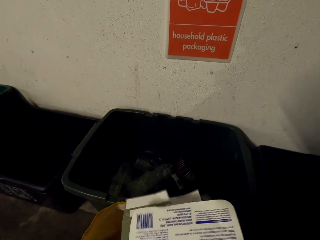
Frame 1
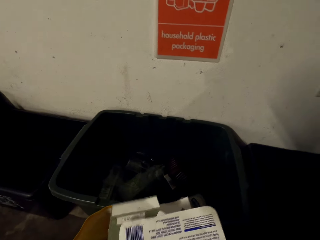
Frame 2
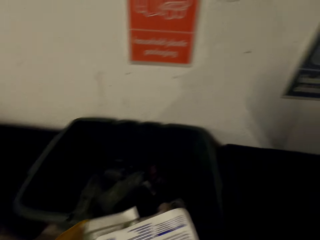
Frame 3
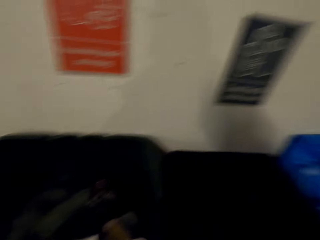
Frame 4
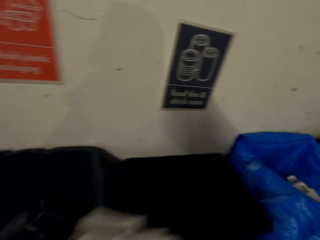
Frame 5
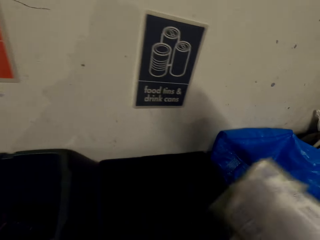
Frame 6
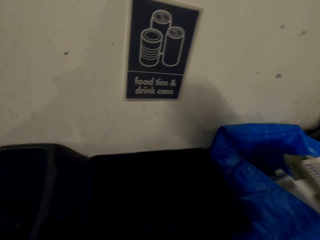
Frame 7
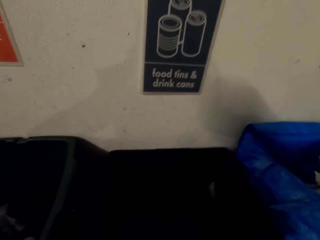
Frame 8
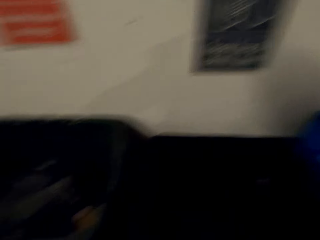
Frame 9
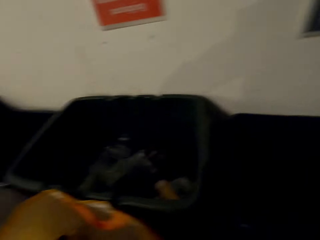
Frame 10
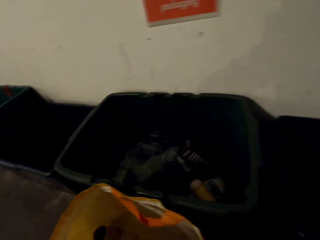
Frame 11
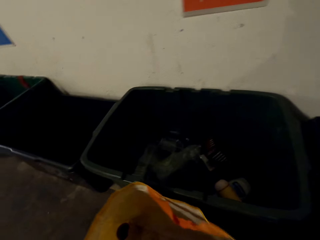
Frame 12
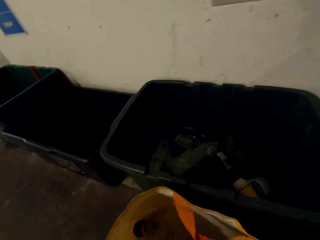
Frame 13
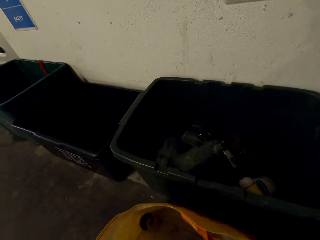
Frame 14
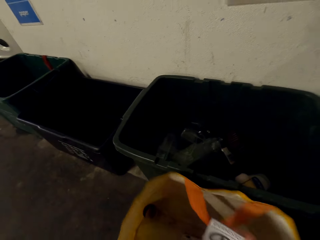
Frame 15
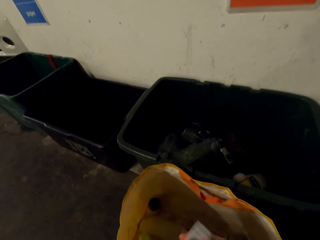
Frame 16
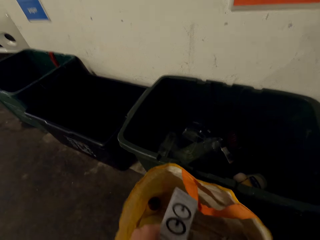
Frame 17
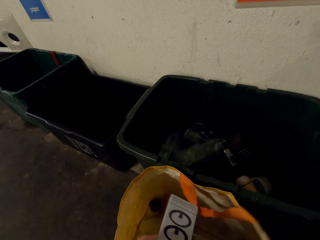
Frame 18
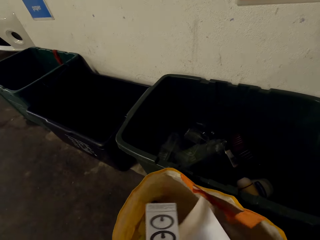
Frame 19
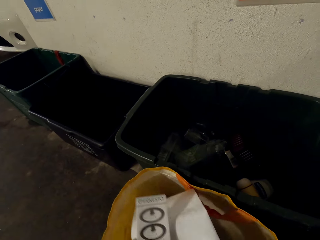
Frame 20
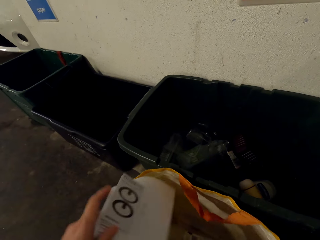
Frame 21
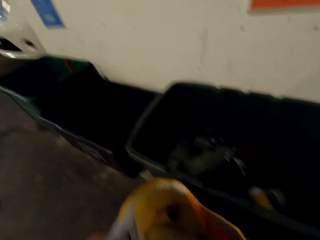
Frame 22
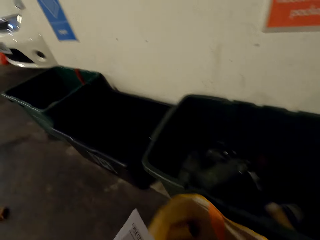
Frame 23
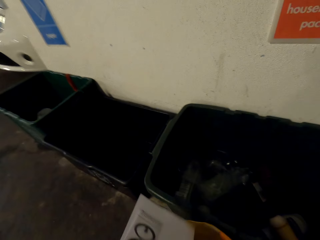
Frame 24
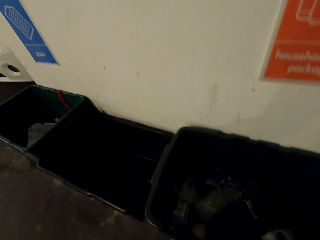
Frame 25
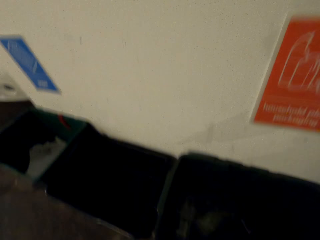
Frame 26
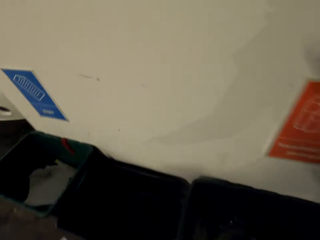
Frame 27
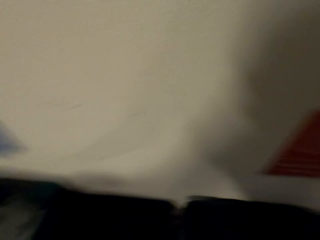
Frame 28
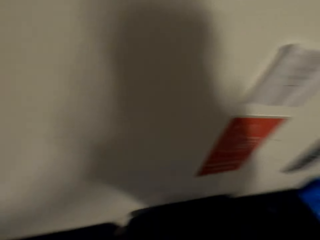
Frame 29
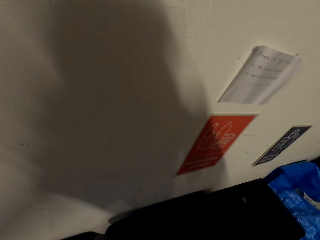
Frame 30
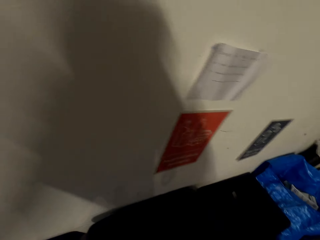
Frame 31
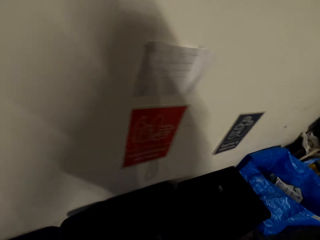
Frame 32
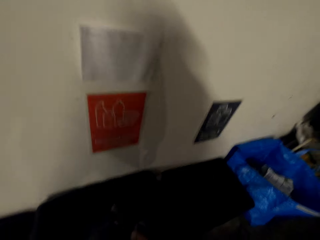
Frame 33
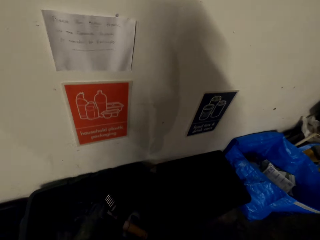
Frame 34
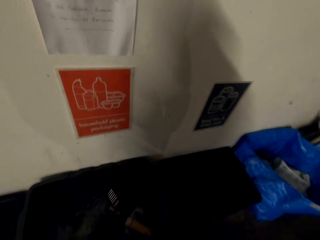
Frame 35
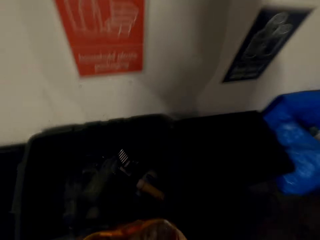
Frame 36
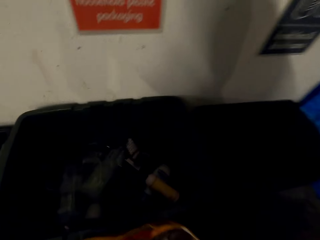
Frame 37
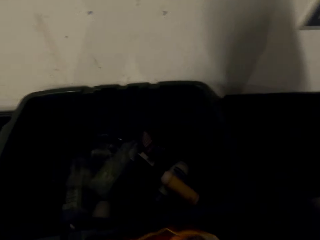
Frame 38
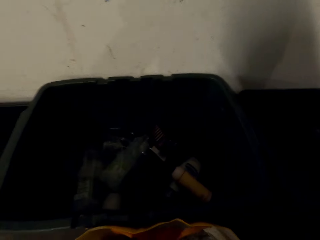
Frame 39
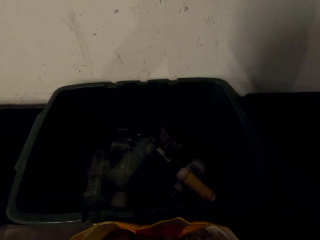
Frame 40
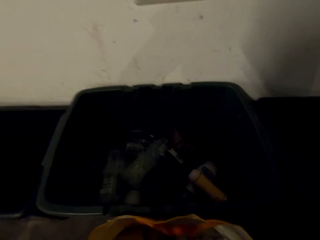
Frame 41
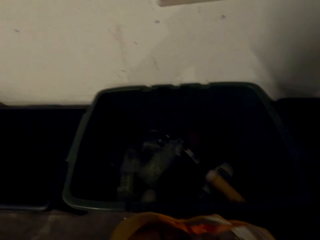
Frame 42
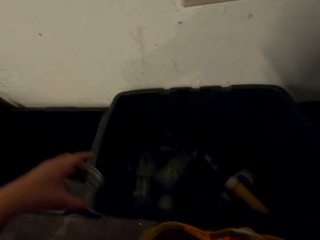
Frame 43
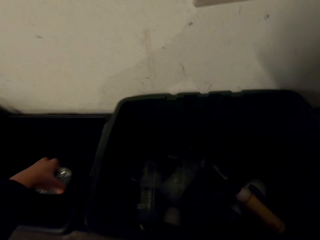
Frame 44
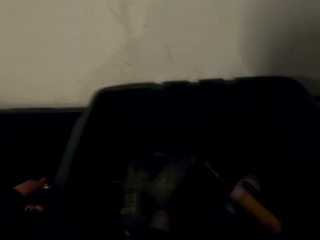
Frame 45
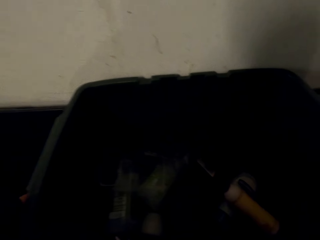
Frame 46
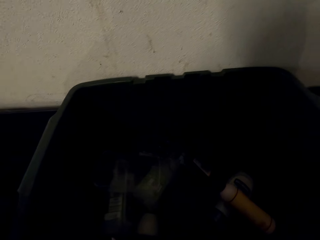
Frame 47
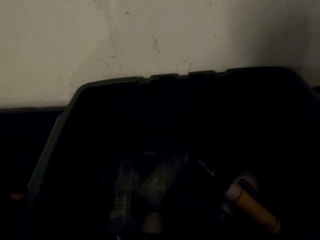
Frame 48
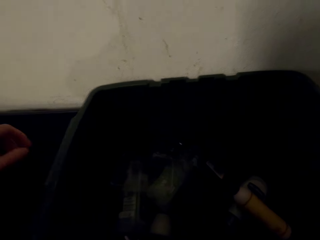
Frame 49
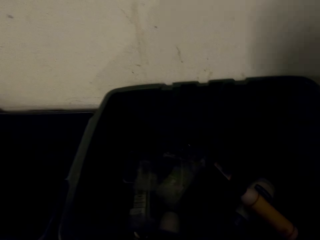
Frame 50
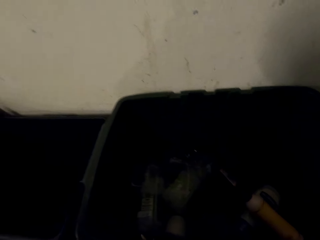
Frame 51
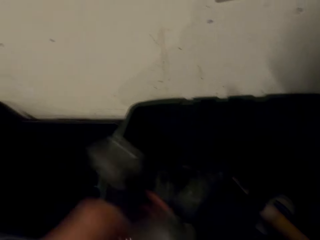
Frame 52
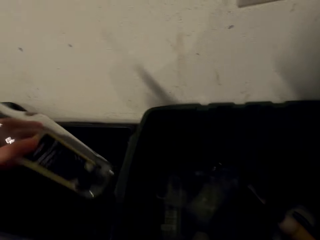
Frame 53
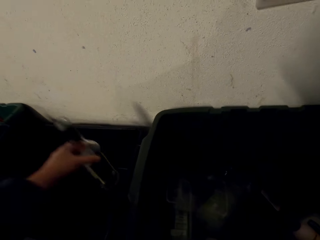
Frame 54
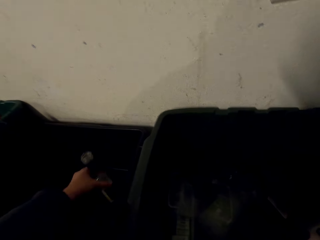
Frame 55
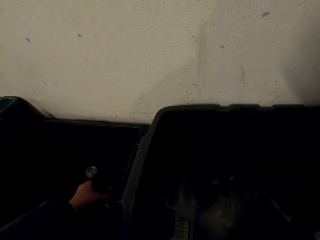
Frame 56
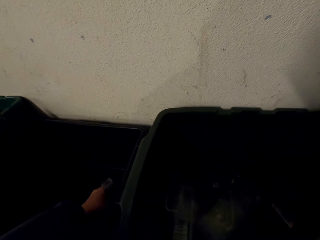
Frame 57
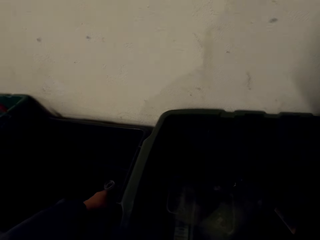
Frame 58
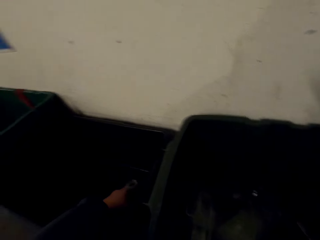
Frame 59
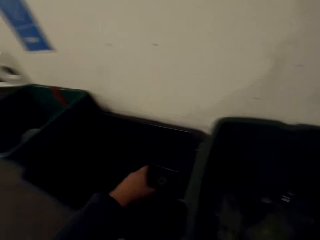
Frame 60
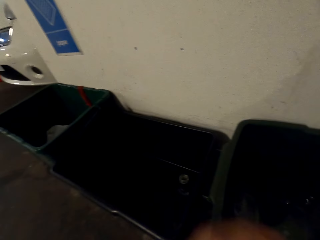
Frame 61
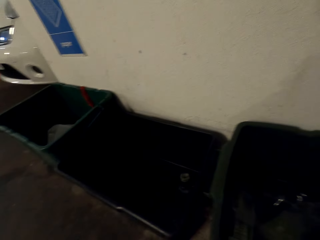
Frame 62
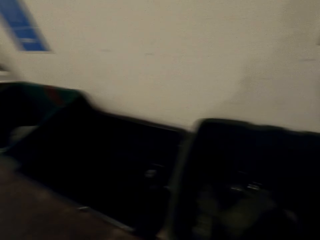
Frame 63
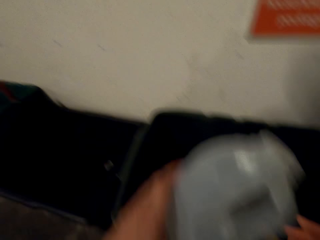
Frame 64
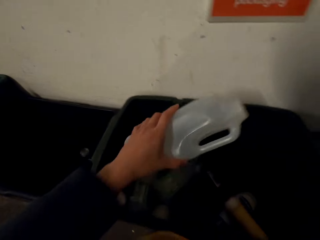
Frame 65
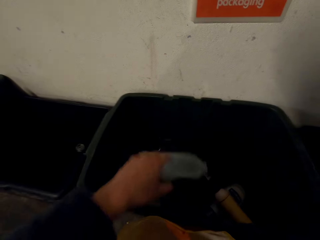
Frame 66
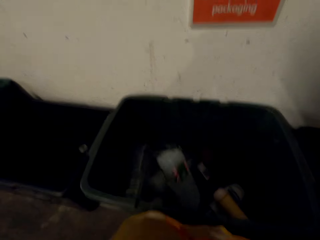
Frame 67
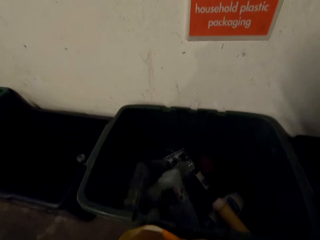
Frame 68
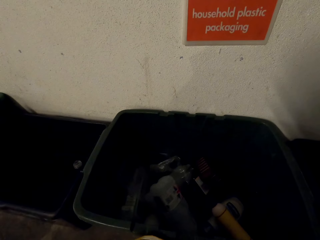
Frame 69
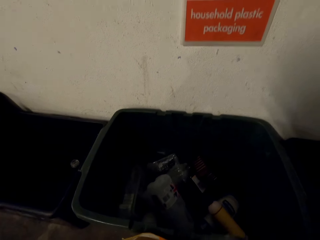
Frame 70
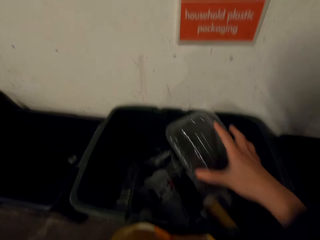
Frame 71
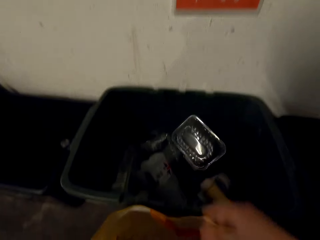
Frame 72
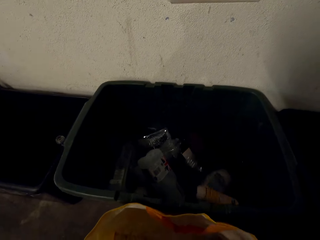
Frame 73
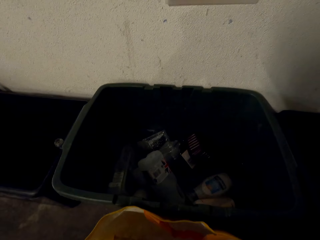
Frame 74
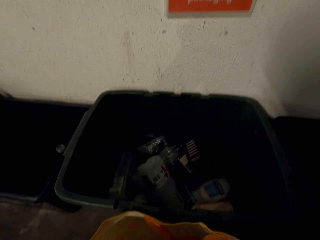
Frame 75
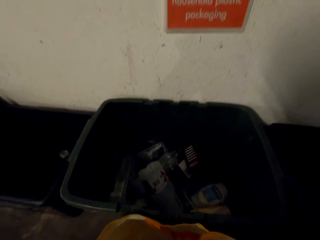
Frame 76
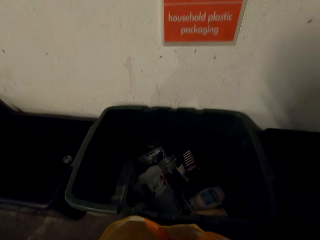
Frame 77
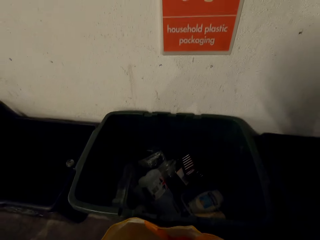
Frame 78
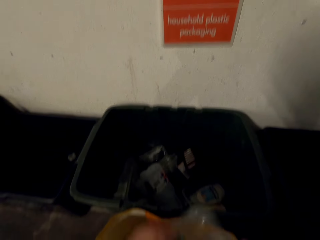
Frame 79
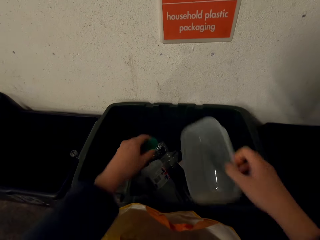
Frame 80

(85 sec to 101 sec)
The camera wearer puts the paper in the trash can. They pick the paper. They sort waste from the bag. They move around. They pick bottles. They place something down. They put the bottle in the trash can. They pick the bottle and put the bottle in the trash can. They put the container in the trash can.

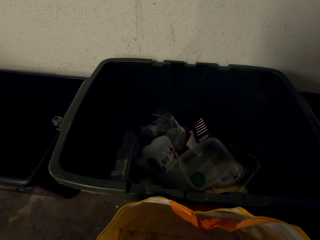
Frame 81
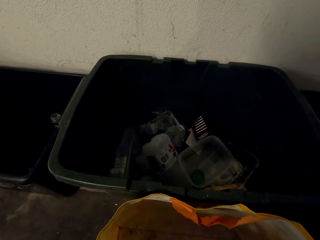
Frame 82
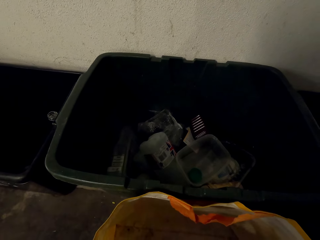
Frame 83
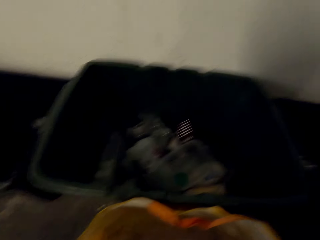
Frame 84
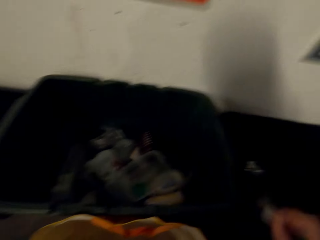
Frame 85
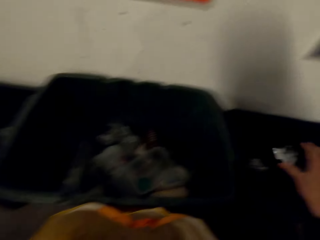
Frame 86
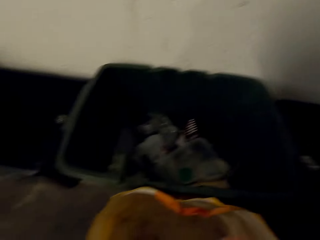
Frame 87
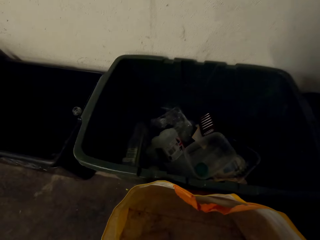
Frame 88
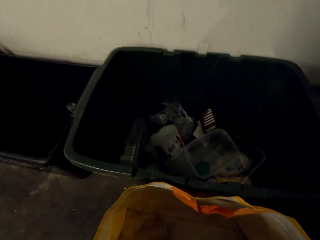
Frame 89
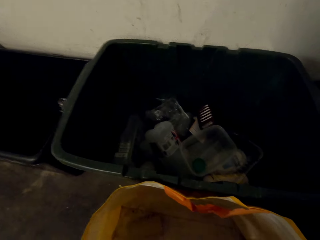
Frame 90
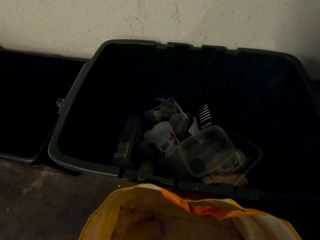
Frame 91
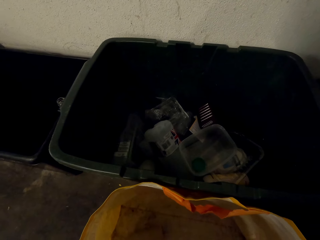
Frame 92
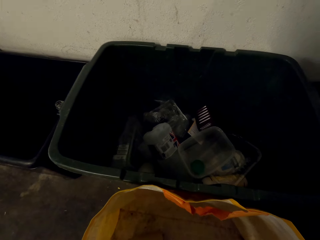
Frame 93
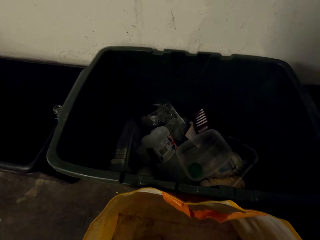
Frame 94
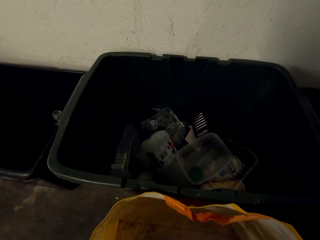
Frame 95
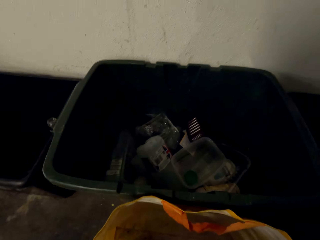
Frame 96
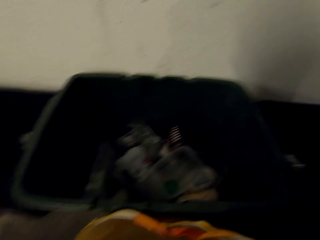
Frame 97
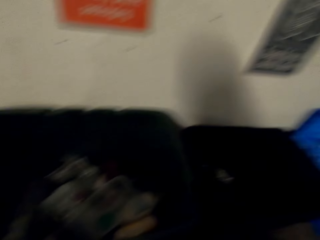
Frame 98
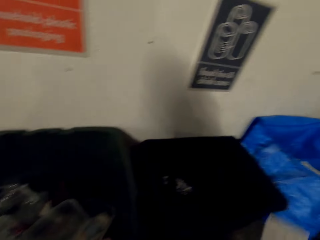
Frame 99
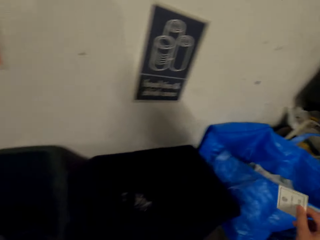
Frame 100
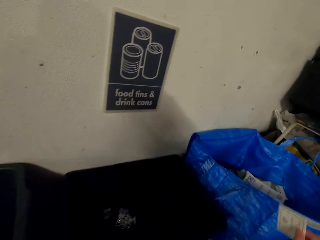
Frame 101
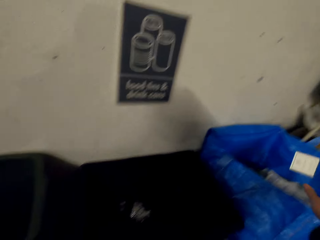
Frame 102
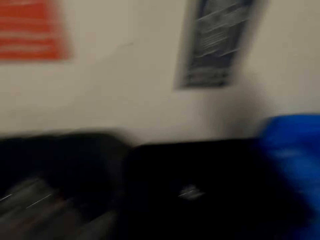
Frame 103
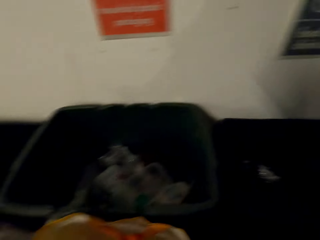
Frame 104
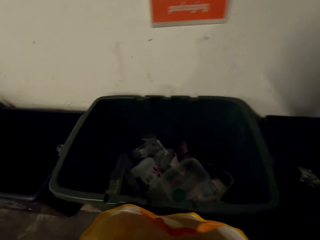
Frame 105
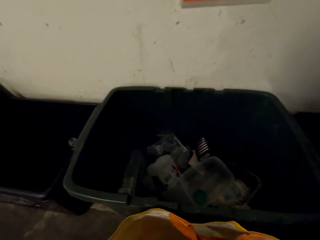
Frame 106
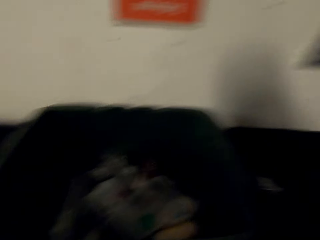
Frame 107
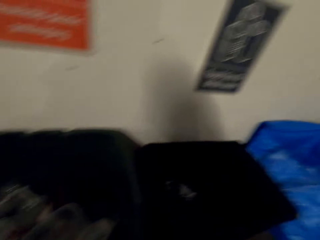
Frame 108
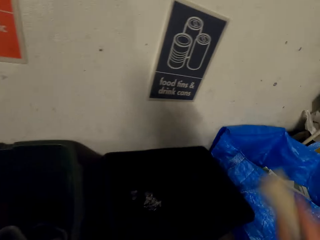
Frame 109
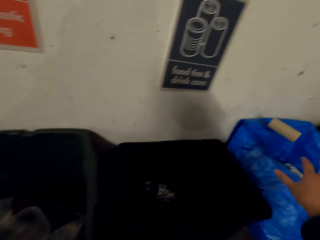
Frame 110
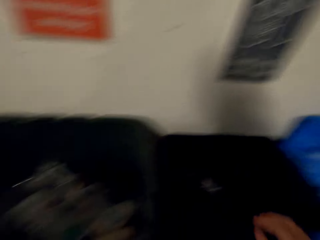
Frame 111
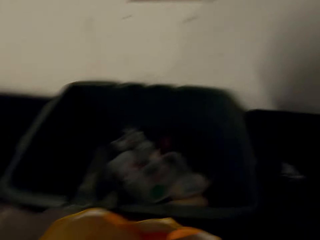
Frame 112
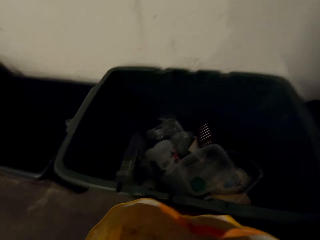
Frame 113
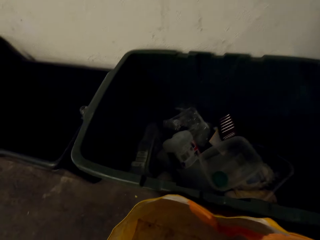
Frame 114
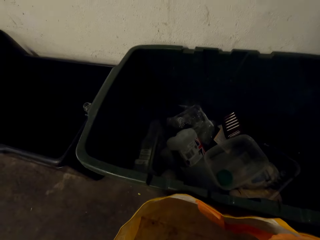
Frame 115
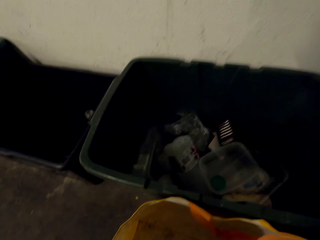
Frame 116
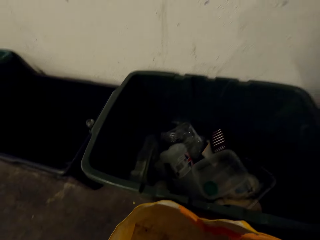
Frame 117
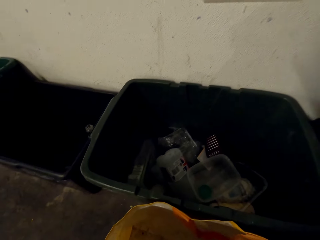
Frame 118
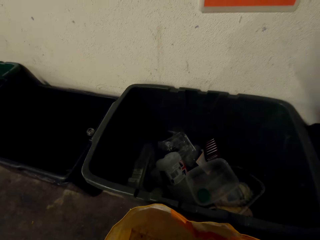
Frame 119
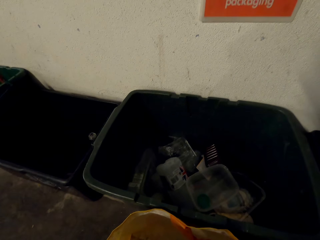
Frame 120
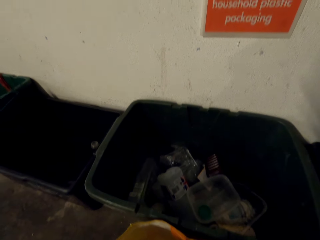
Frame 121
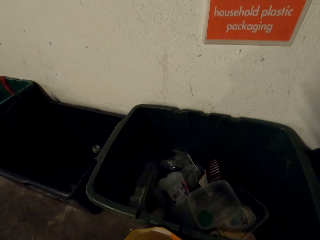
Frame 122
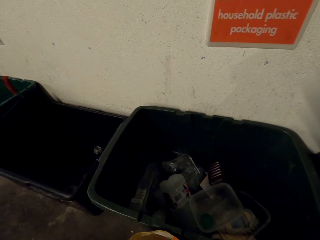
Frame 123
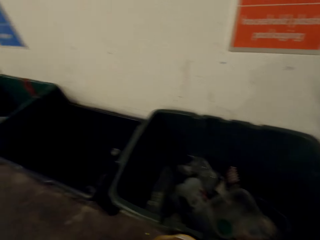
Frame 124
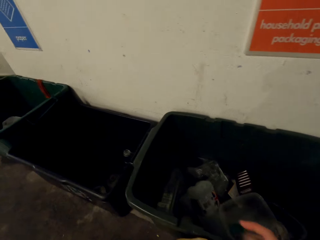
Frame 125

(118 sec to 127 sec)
The camera wearer does something. They throw waste on the waste container. They pick a paper. They do something. They move around. They put the paper in the trash can. They throw the tissue holder or roll on the waste container. They do something. They pick something.
